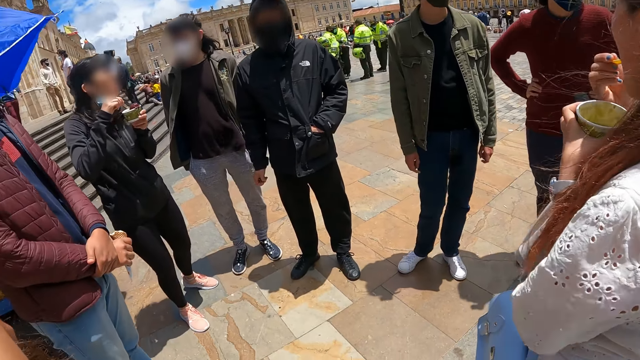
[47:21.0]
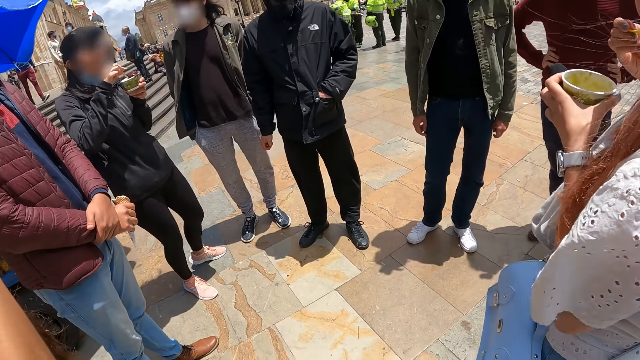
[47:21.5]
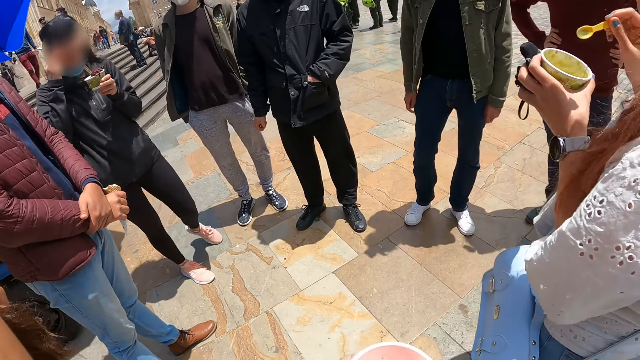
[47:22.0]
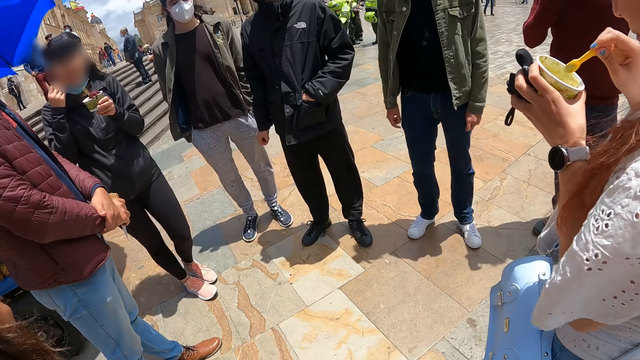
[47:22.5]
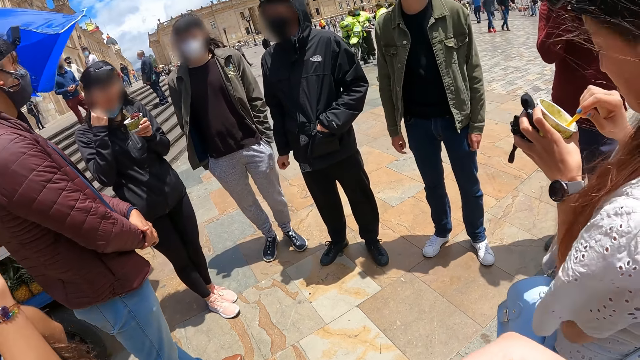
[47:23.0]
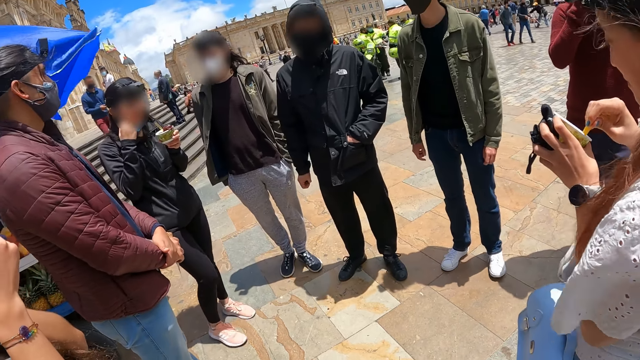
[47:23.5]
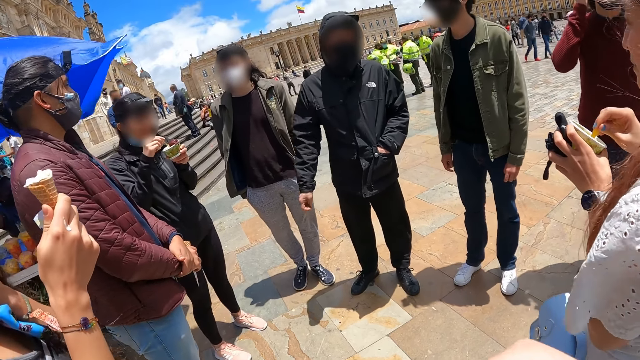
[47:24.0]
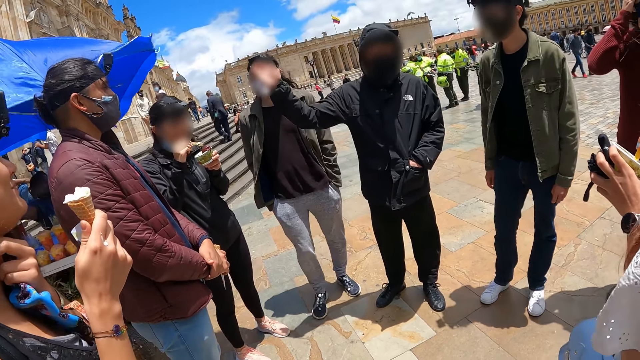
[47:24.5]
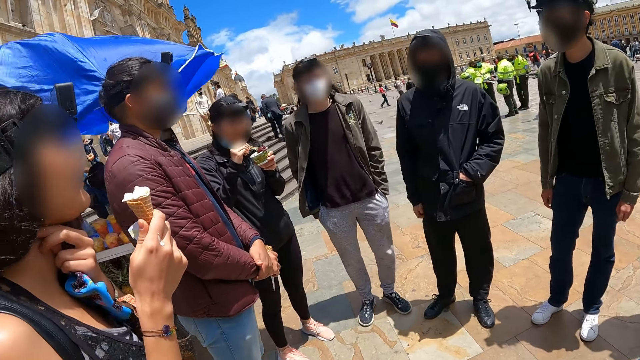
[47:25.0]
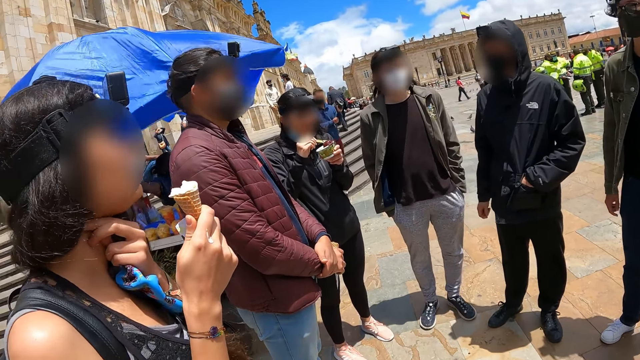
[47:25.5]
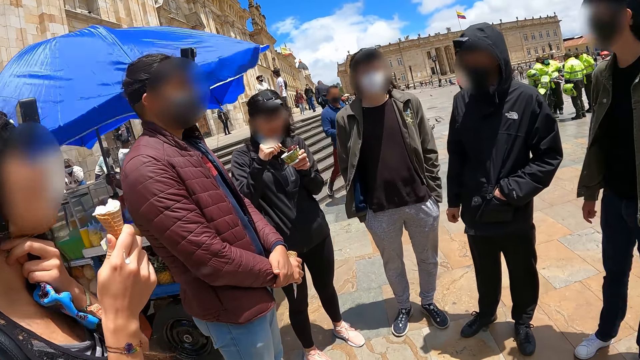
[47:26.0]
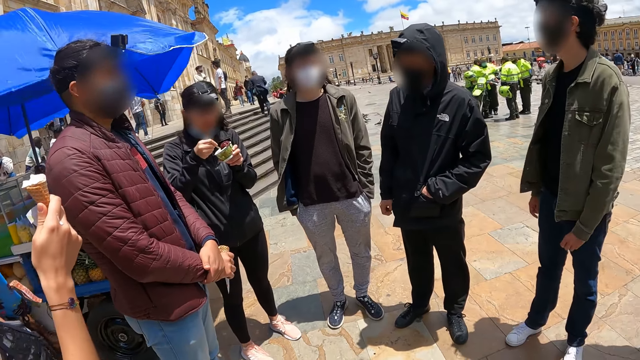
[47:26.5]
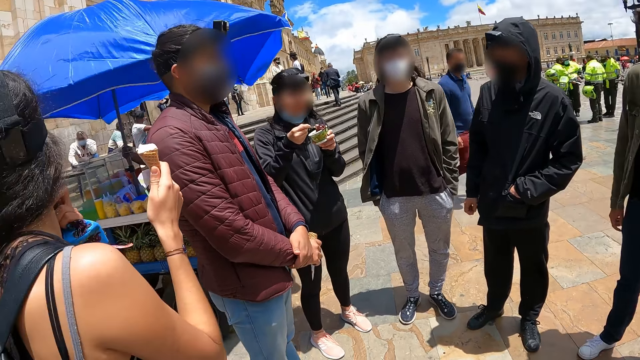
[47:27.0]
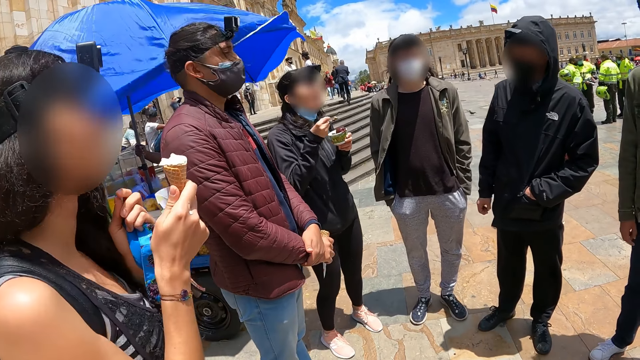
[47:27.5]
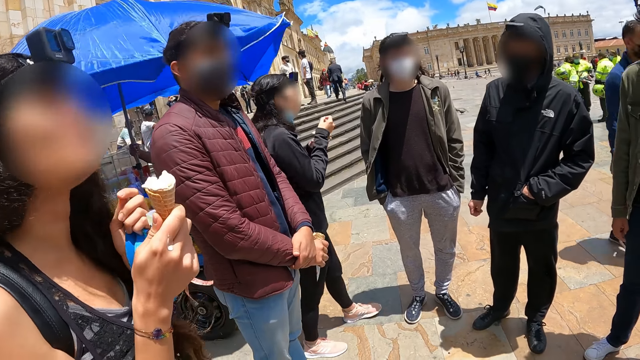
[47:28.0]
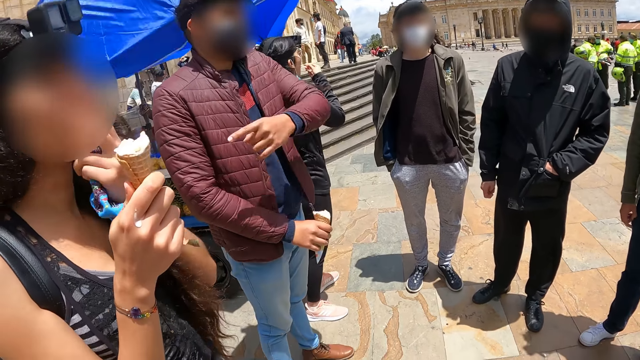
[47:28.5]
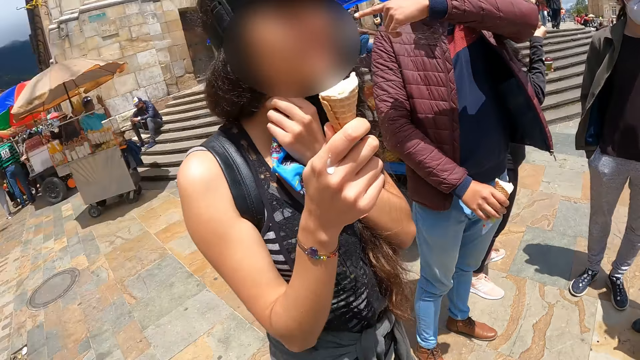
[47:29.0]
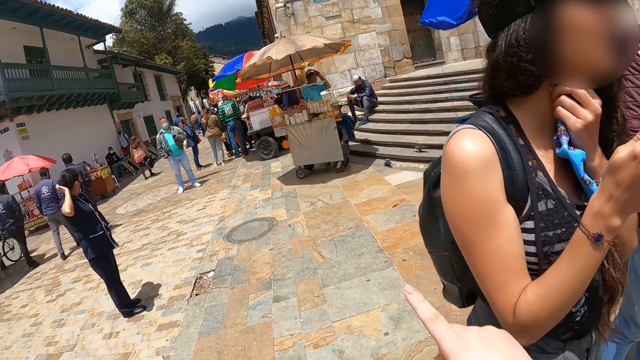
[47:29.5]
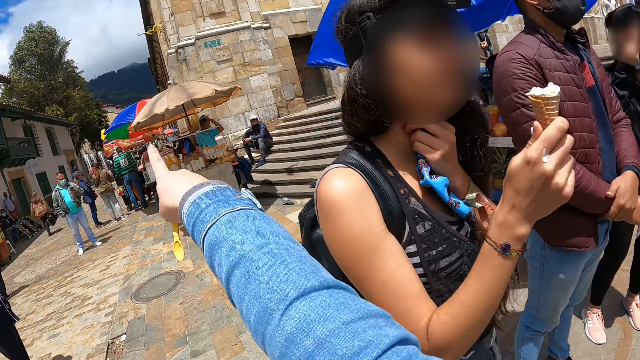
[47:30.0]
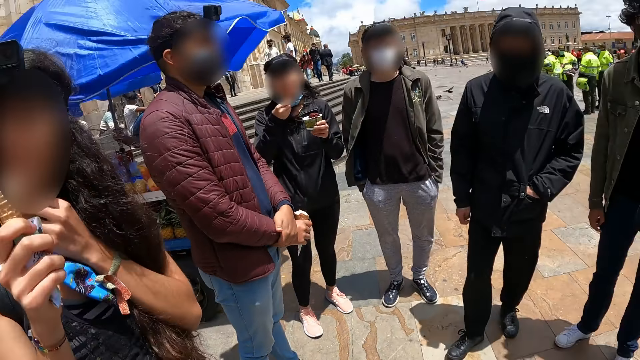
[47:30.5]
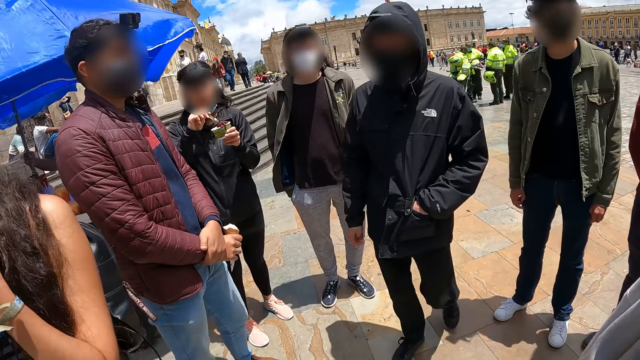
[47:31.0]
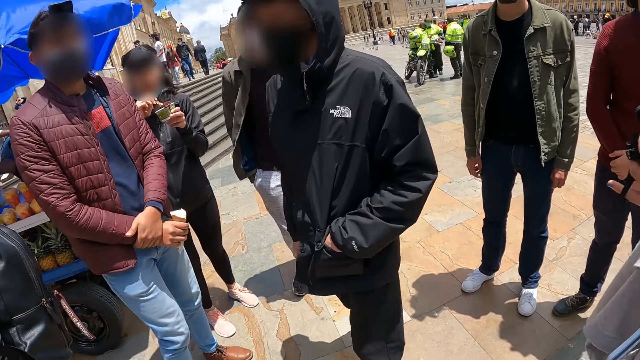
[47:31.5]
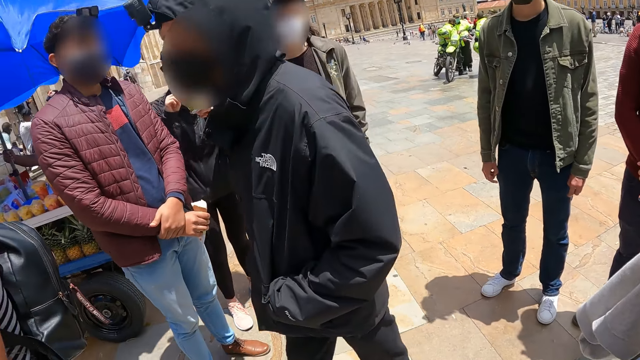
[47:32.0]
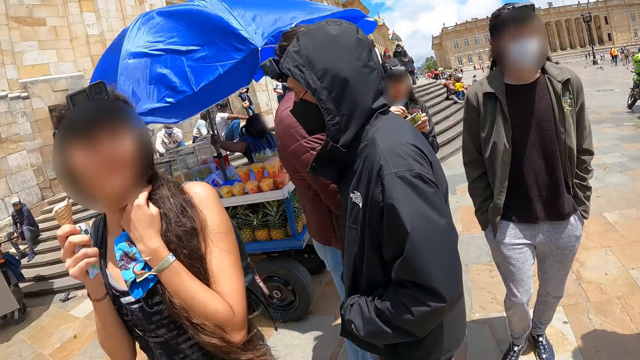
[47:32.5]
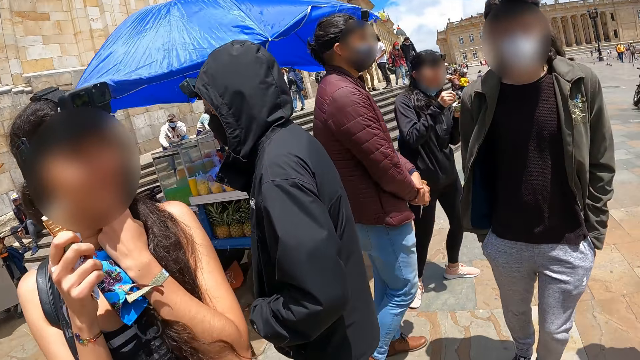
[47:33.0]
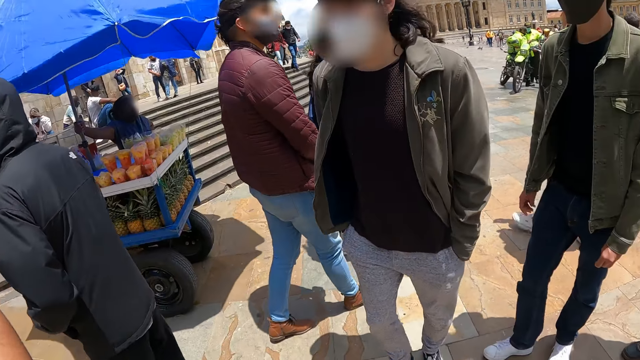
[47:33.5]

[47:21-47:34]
The camera wearer looks around the area. They point aside. They look around the crowd.

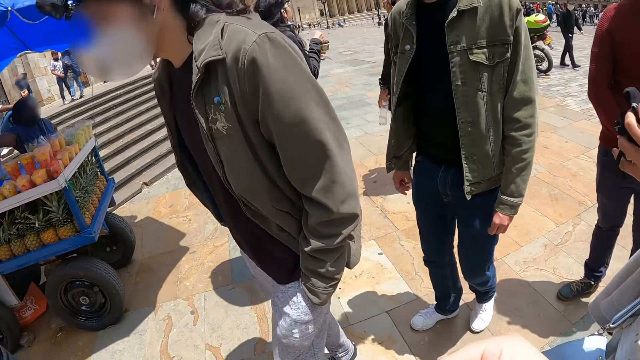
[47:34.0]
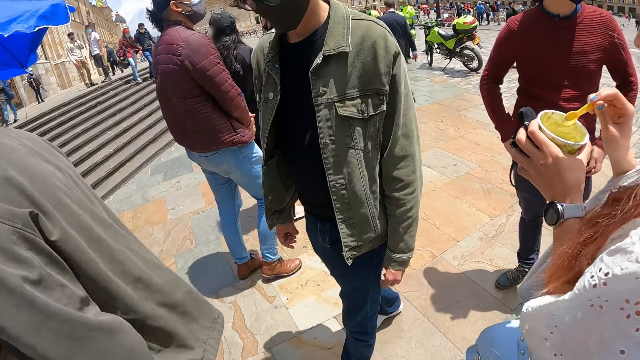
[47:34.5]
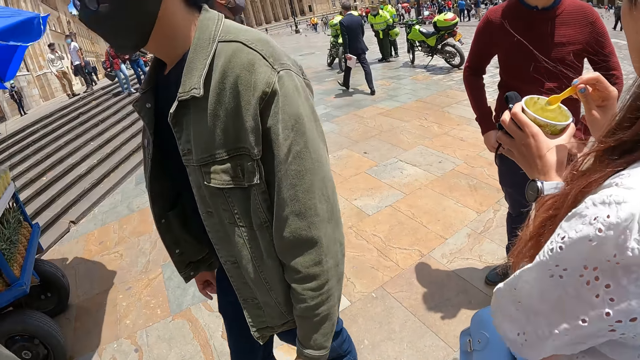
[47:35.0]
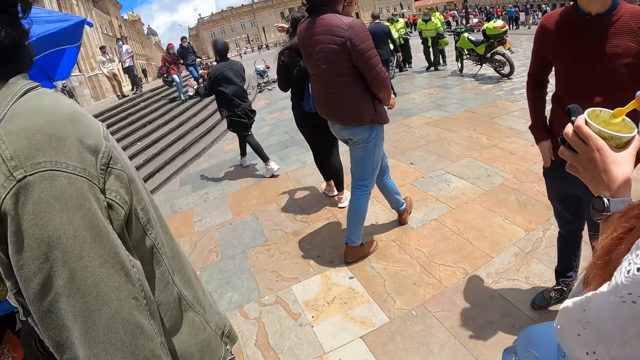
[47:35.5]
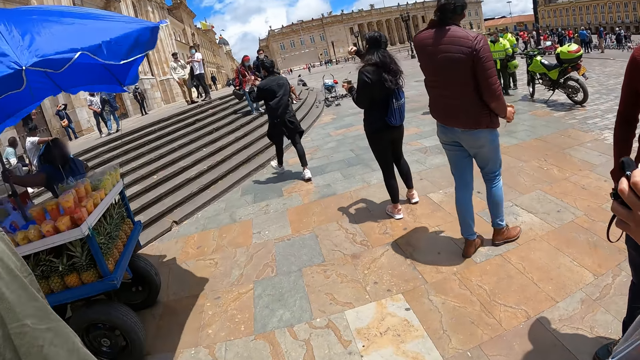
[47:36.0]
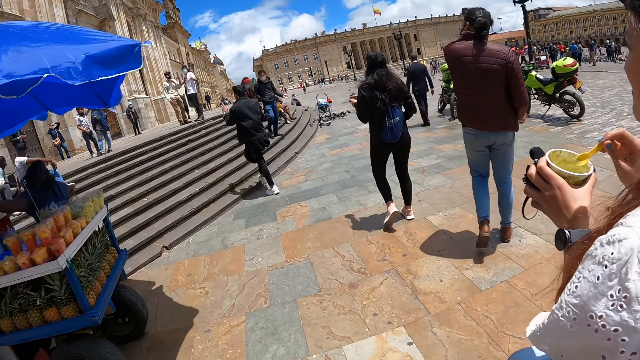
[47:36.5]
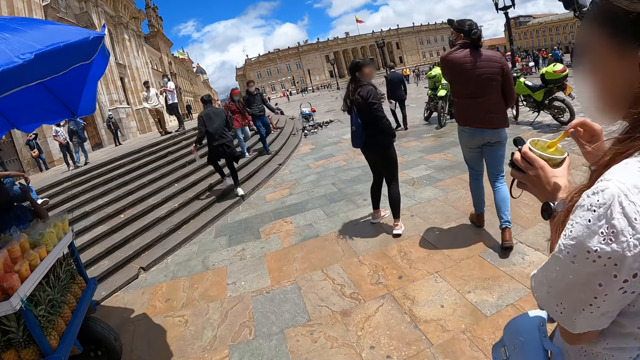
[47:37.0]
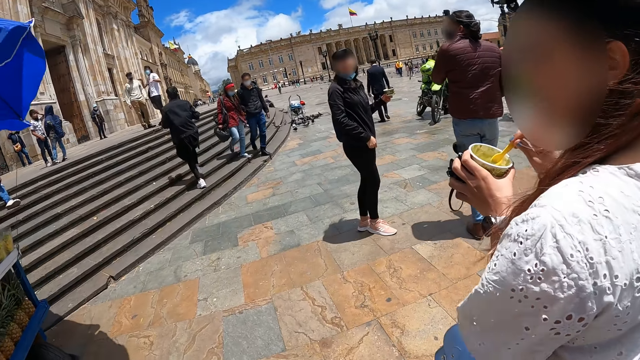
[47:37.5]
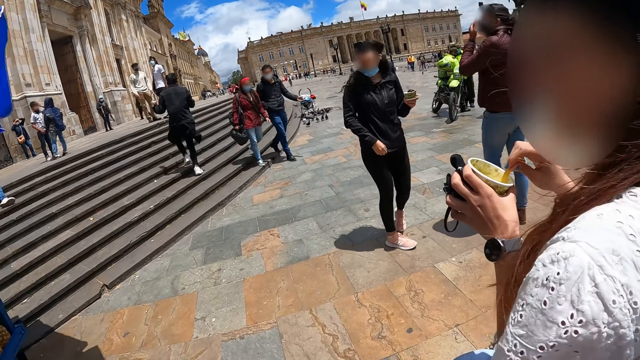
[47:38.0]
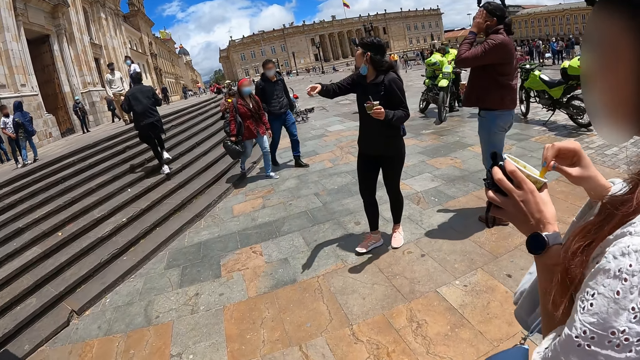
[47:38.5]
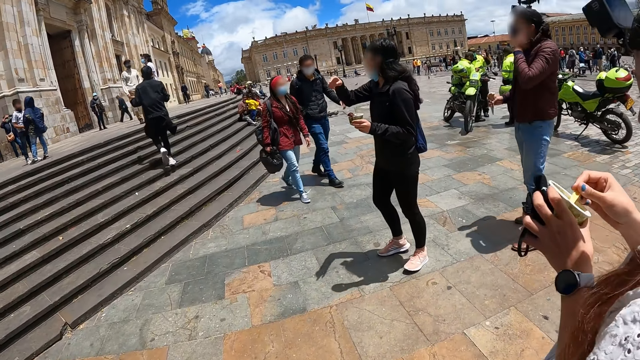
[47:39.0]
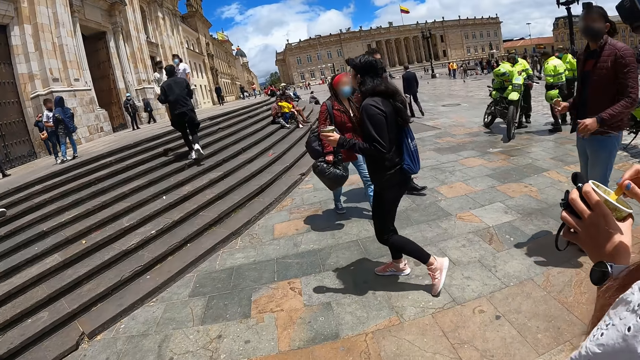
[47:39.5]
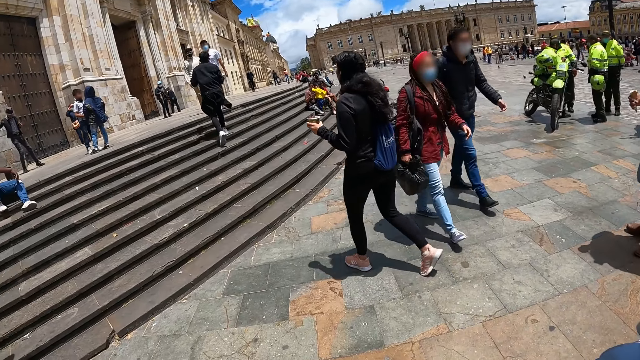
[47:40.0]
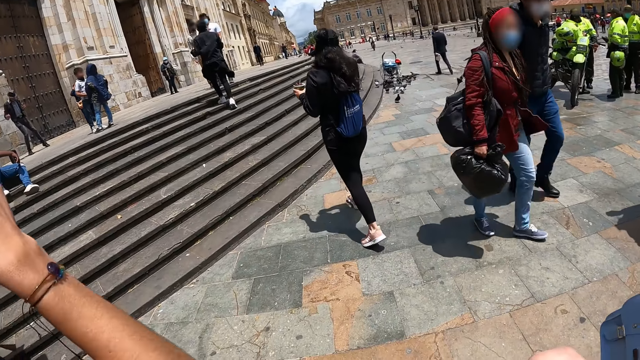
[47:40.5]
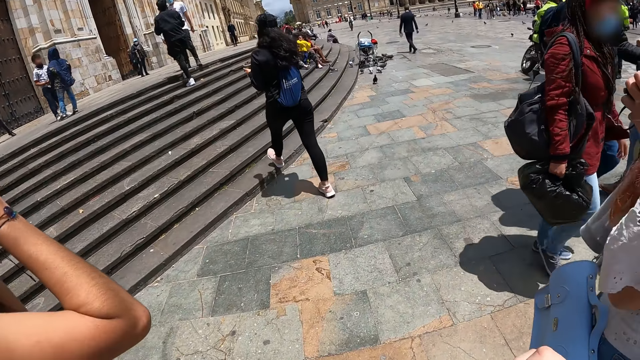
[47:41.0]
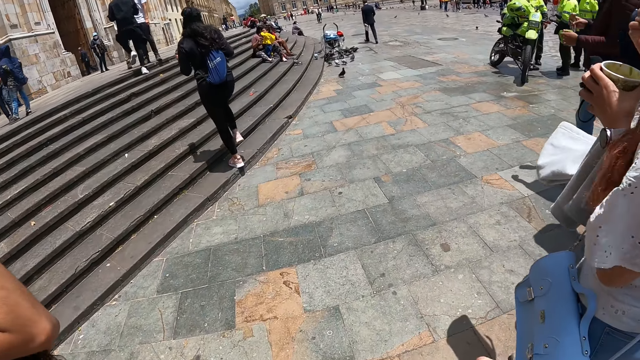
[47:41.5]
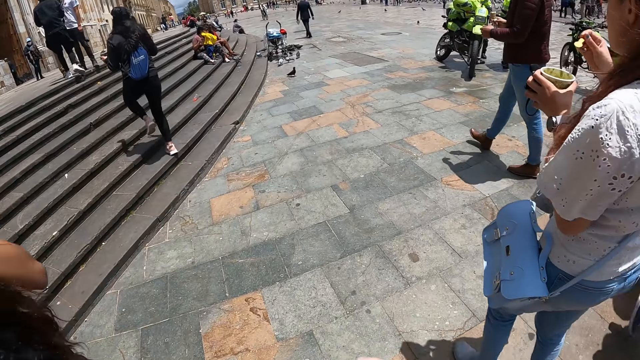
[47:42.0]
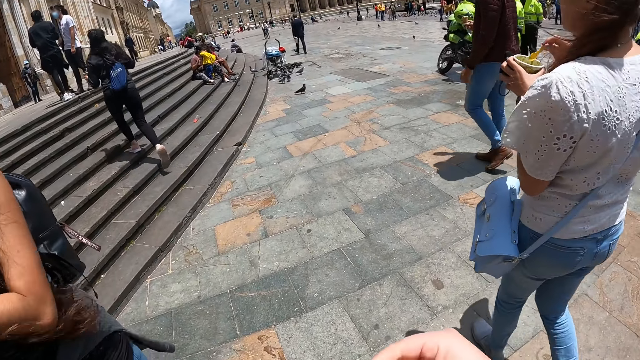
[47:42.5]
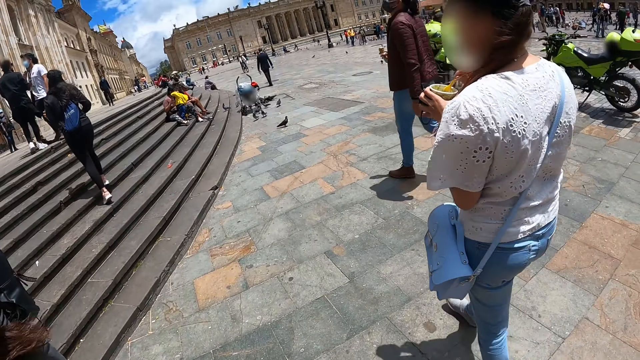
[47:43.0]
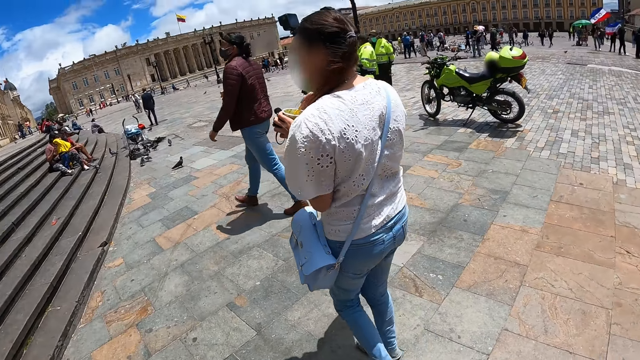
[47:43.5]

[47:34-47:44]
The camera wearer walks along in the street.
